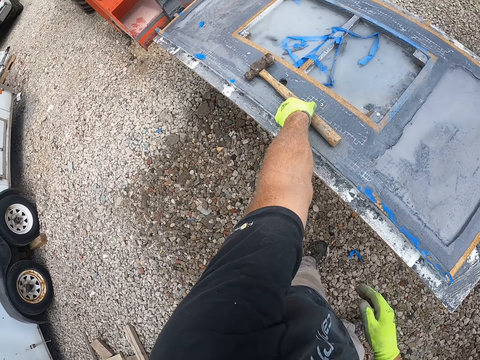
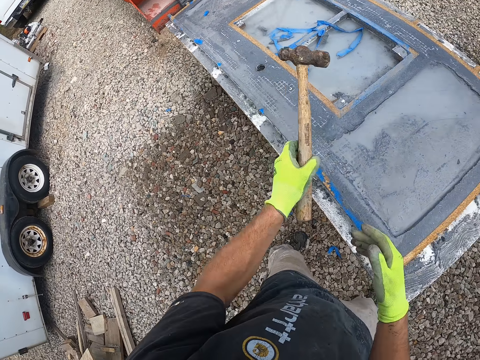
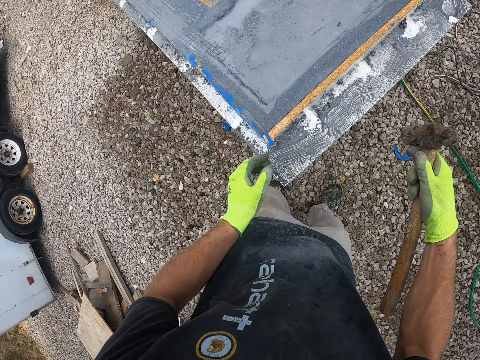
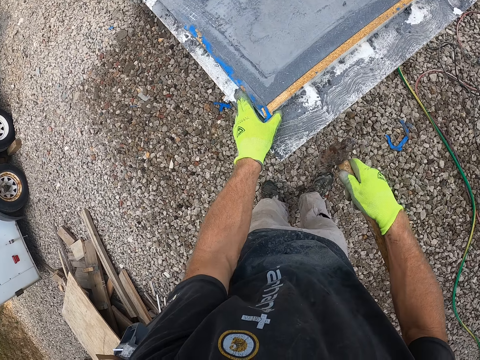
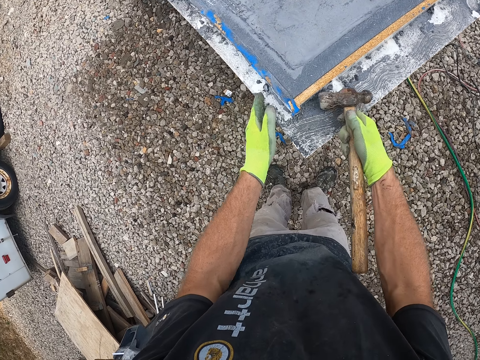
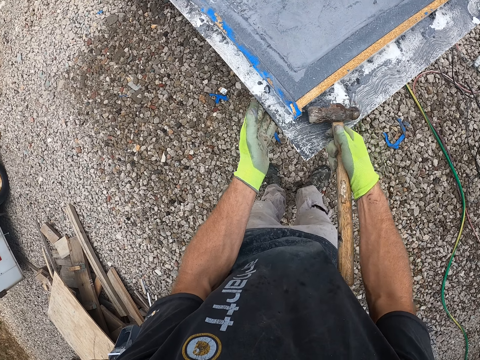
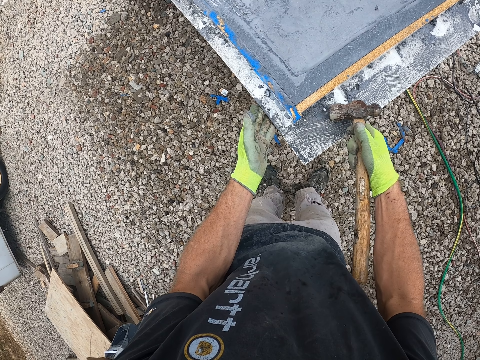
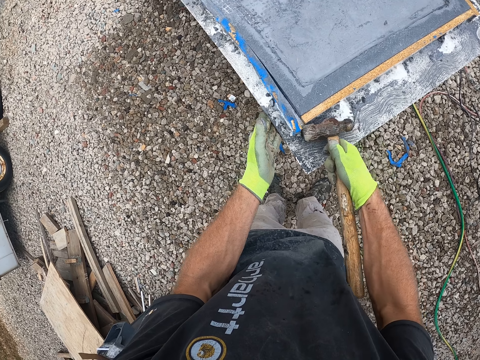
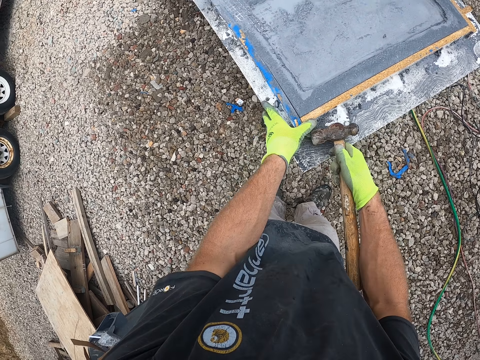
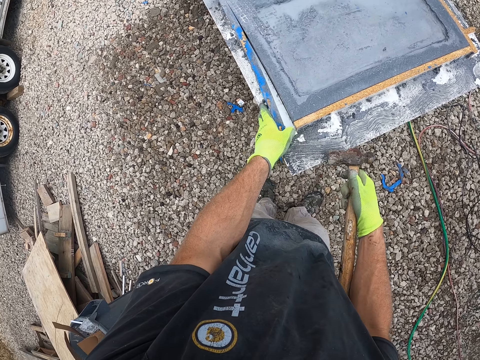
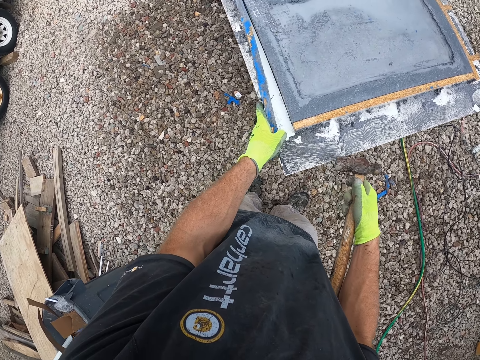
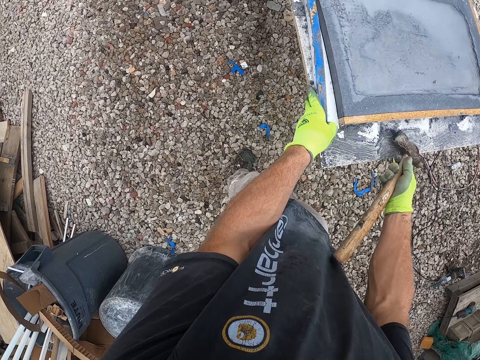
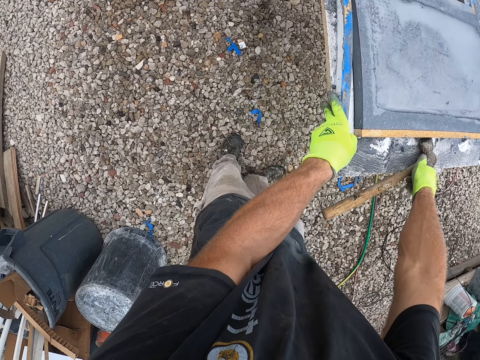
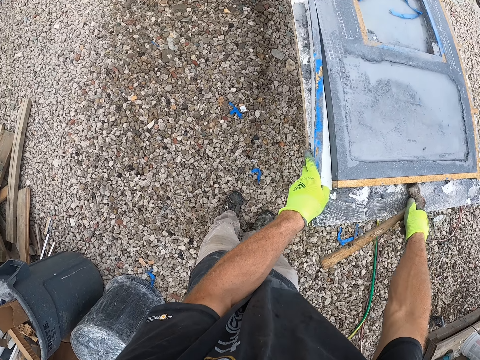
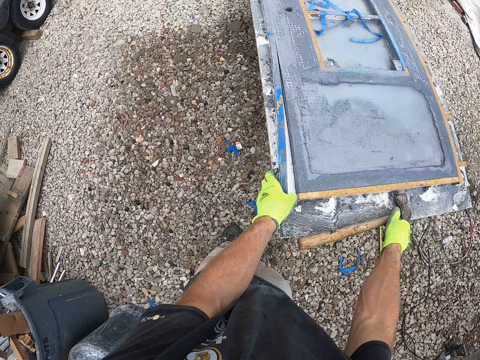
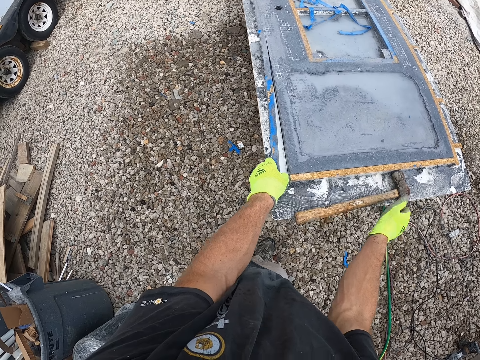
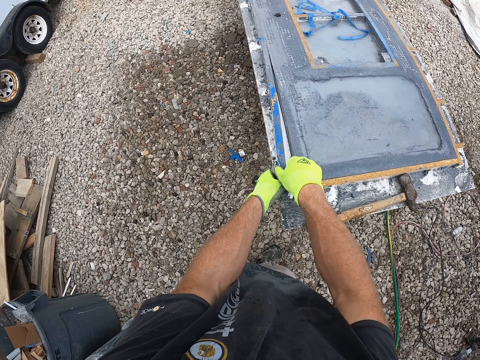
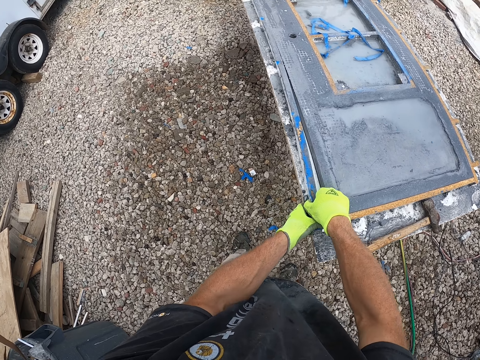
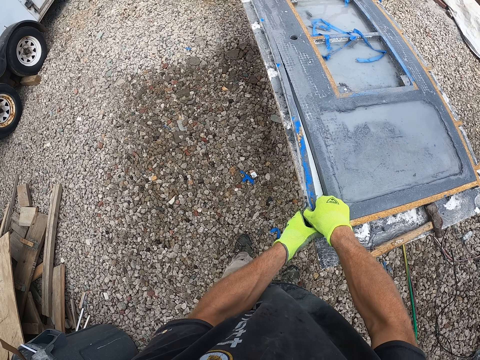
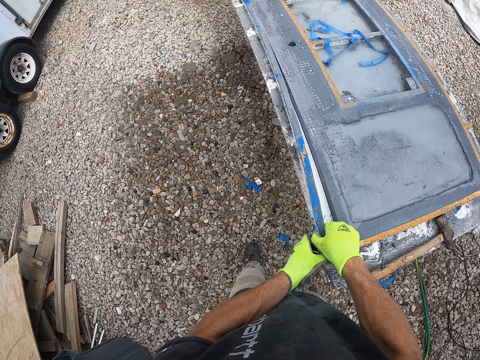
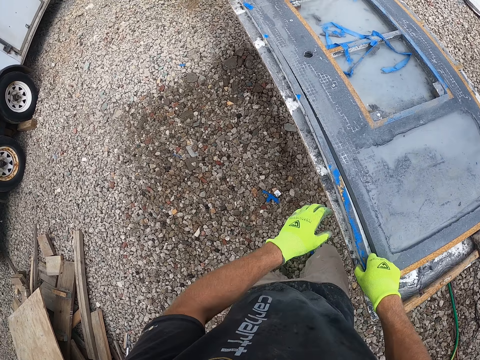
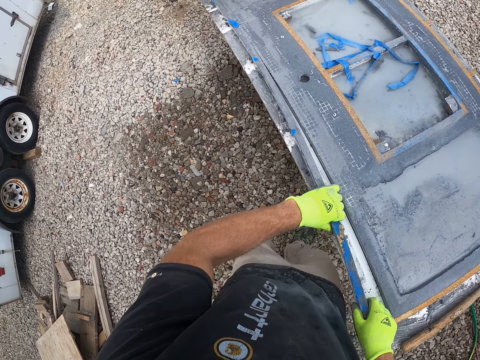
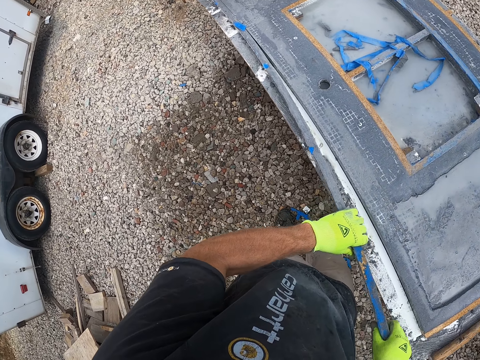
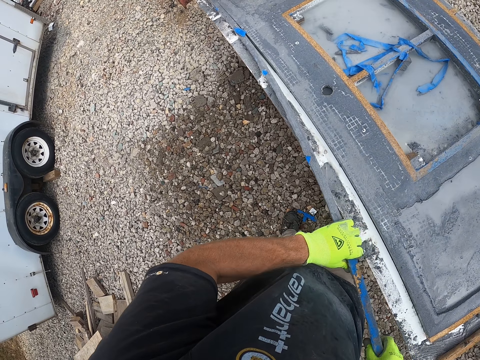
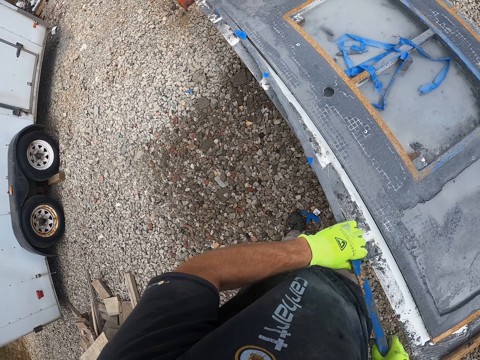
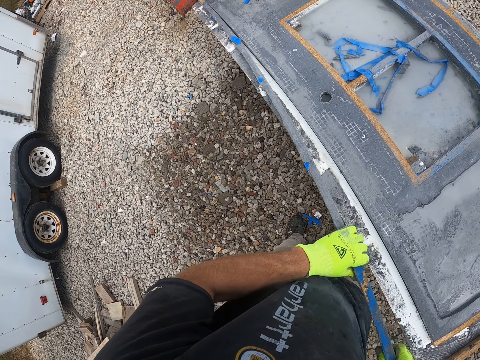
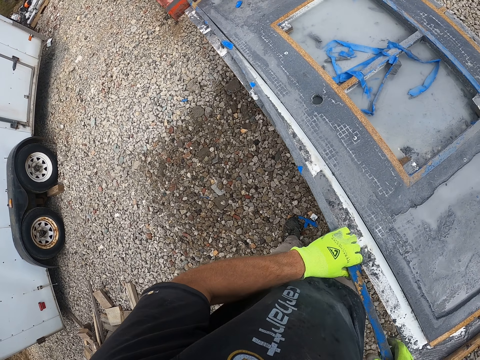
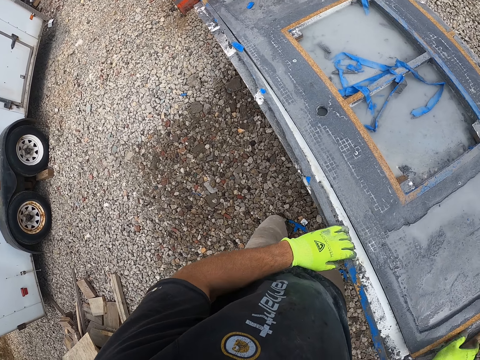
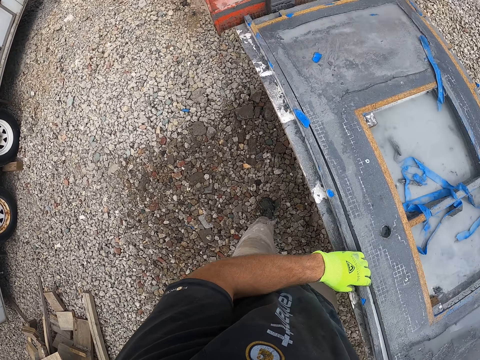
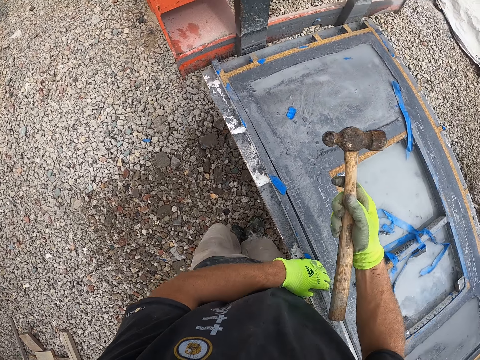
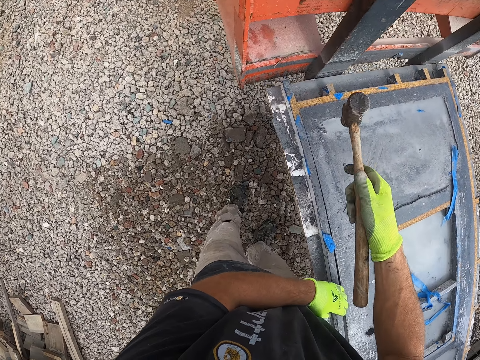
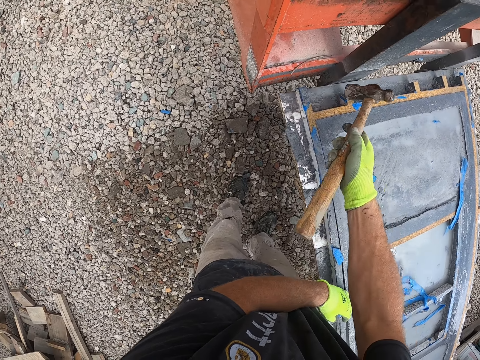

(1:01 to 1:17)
The camera wearer picks the hammer from the work bench with his left hand. He passes the hammer to his right hand. He holds a piece of timber with his left hand. He hits the work bench with the hammer in his right hand. He pulls the piece of timber from the solid wood. He holds a part of the wooden plank with his left hand. He drops the hammer in his right hand on the work bench. He holds the piece of timber with his right hand. He pulls the wooden plank with his two hands. He makes a step forward. He pulls the piece of timber from the solid wood. He makes a step forward. He holds the hammer. He makes a step forward. He turns the hammer with his right hand.

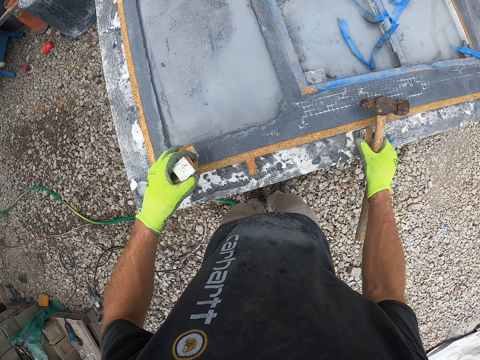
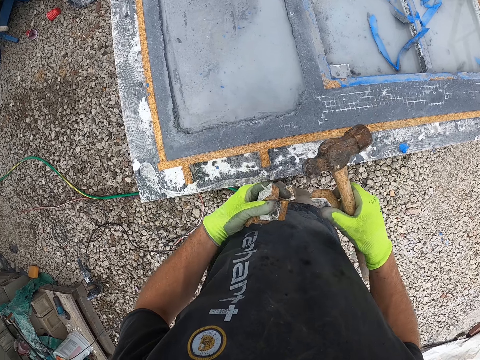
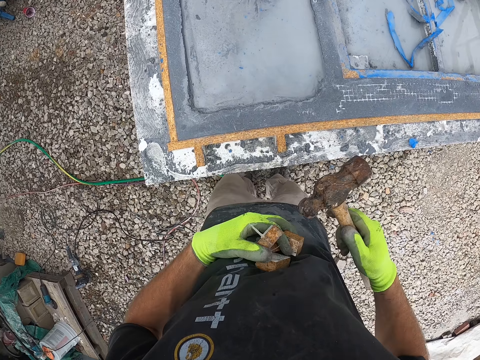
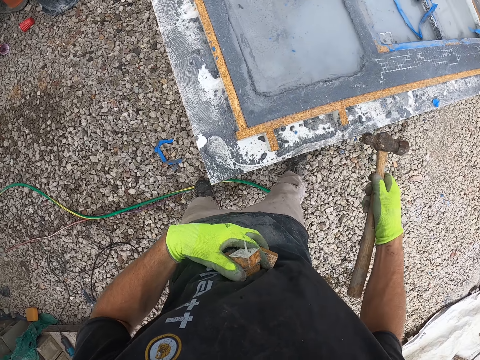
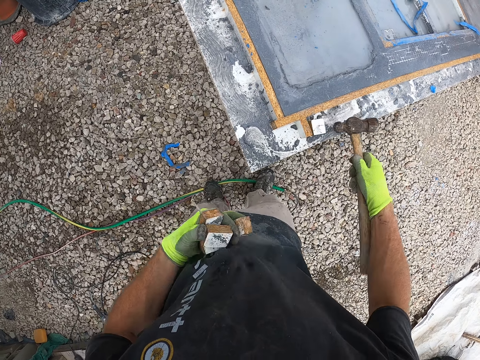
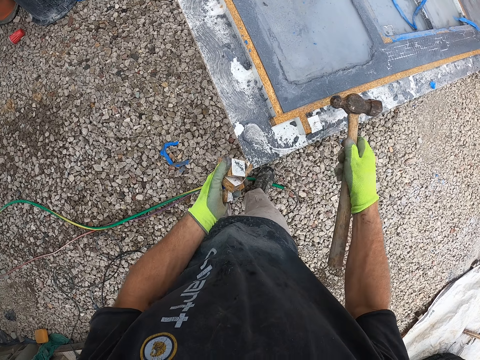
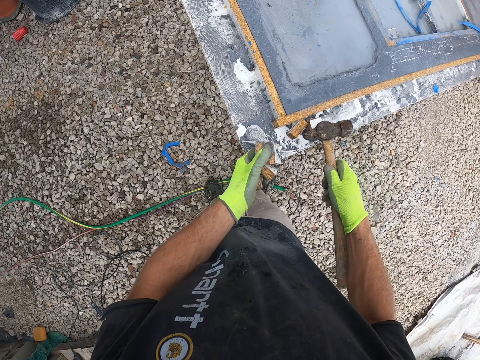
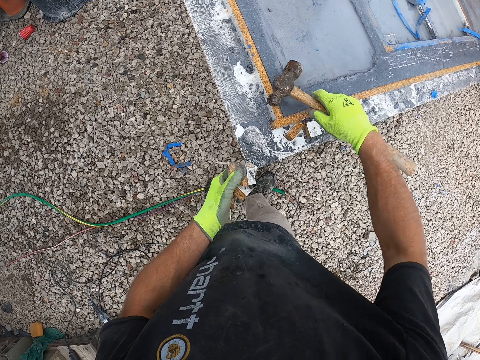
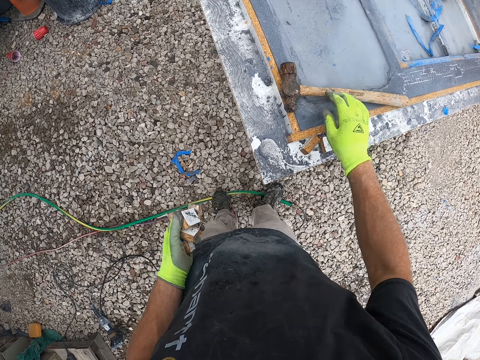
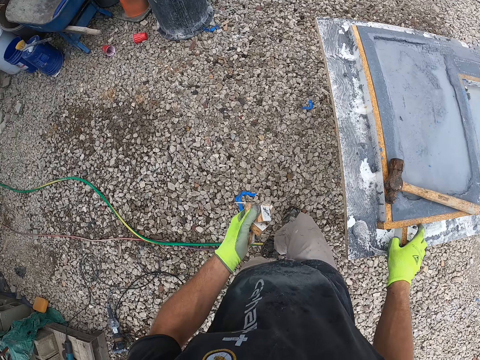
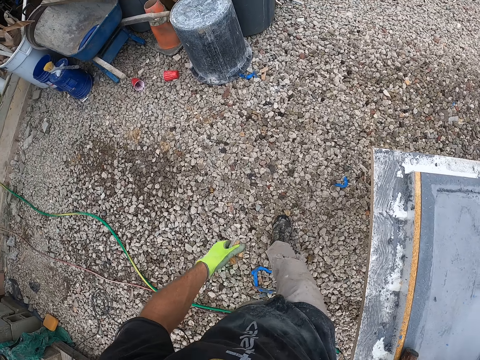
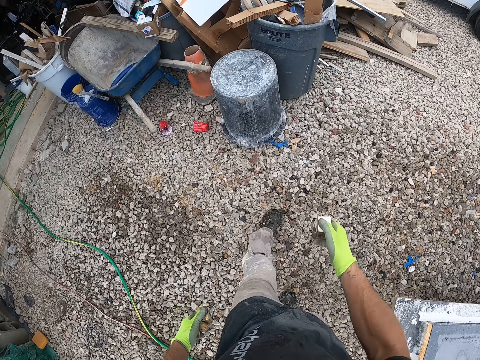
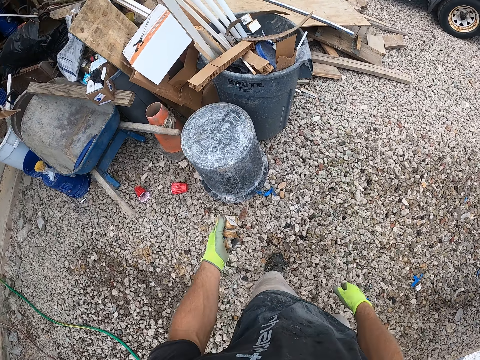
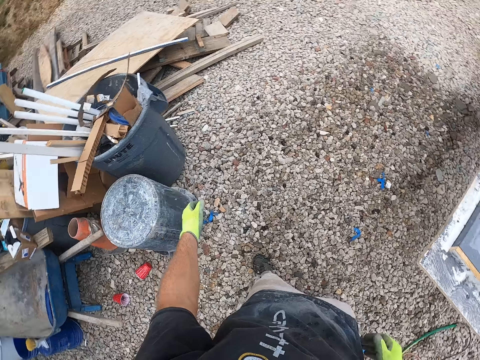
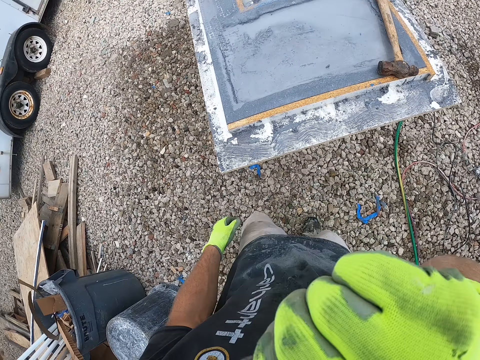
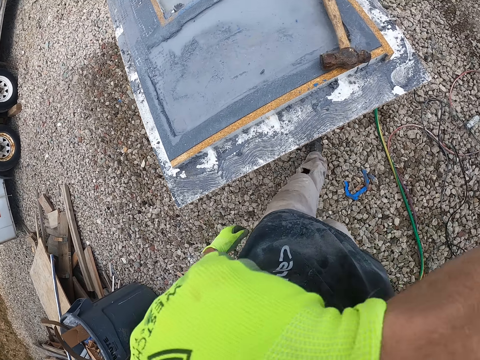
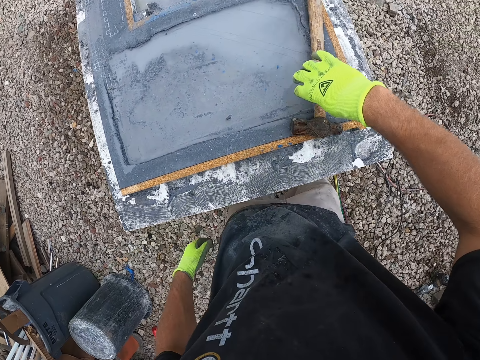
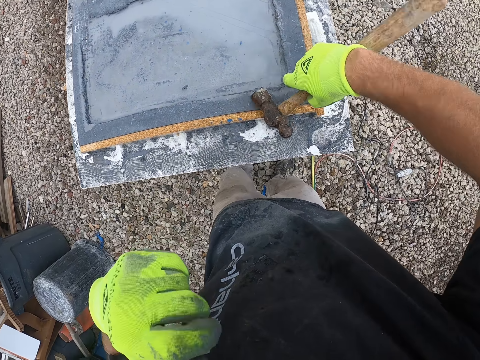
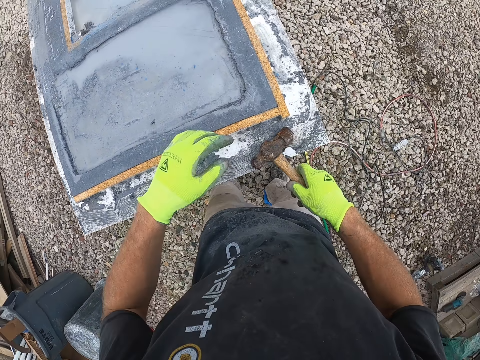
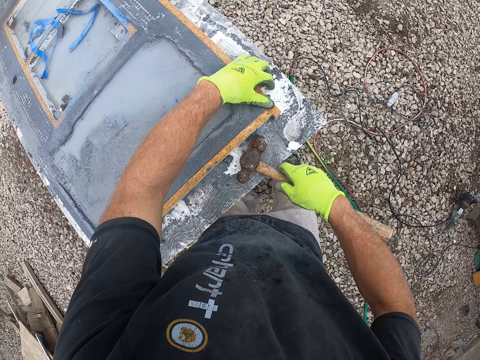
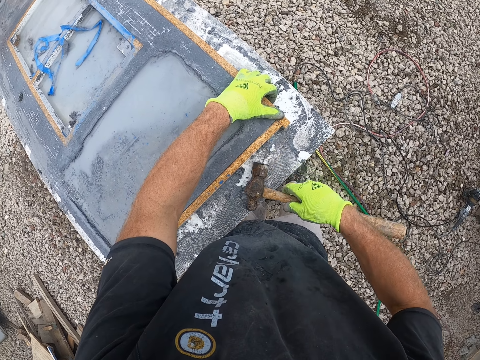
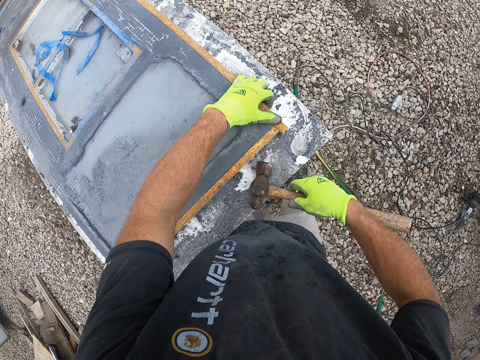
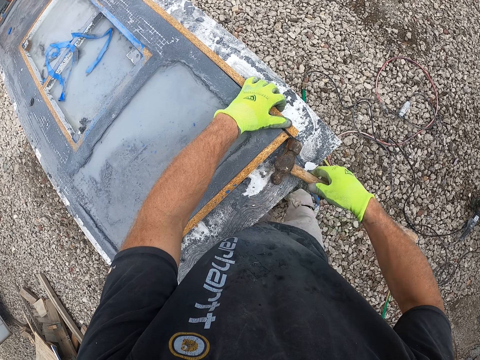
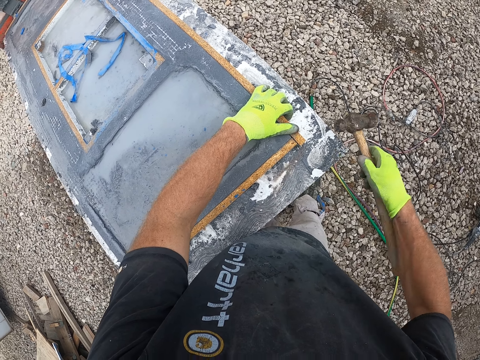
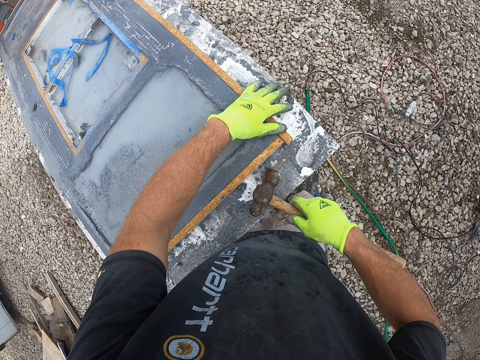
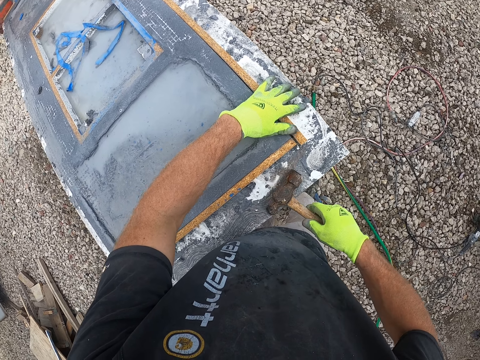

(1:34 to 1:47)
The camera wearer picks the piece of wood from the solid wood. He places the piece of wood on his left hand. He holds the small wooden pieces with his left hand on his body. He hits the small wooden pieces with the hammer in his right hand. He hits another piece of wood with the hammer. He drops the hammer on the wooden plank on the work bench. He removes the small wooden pieces from the wooden plank with his right hand. He walks forward. He throws away the small wooden pieces in his hands into the waste bin. He raises his right hand. He touches his face with his right hand. He makes a step forward. He picks up the hammer from the wooden plank on the work bench with his right hand. He places his left hand on a piece of timber. He hits a part of the wooden plank with the hammer in his right hand.
